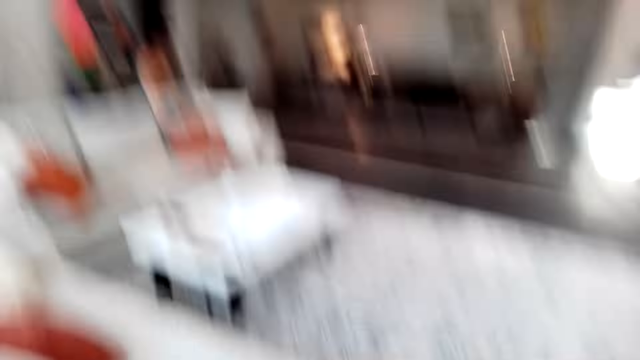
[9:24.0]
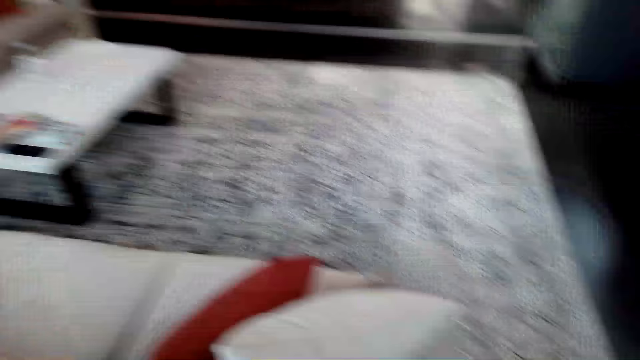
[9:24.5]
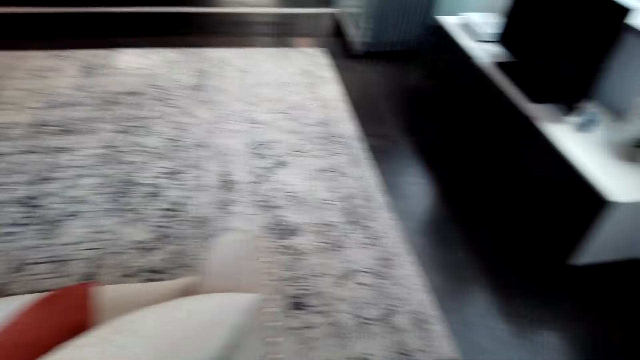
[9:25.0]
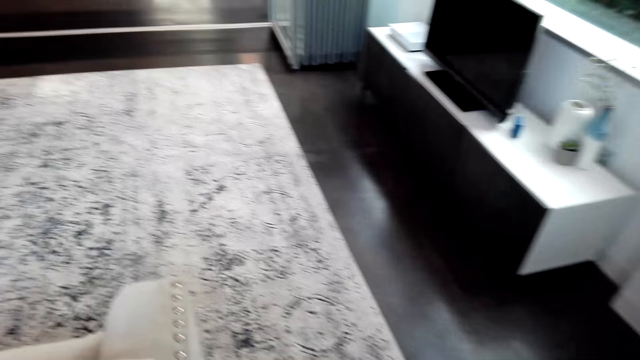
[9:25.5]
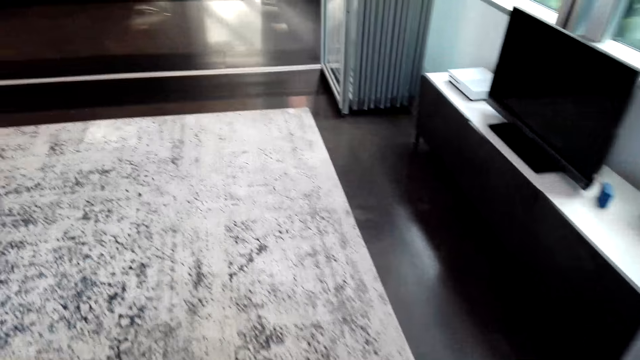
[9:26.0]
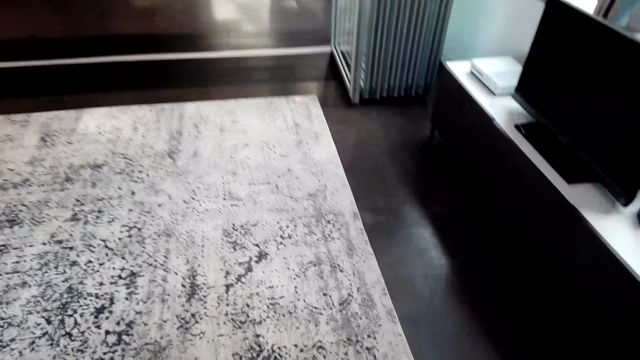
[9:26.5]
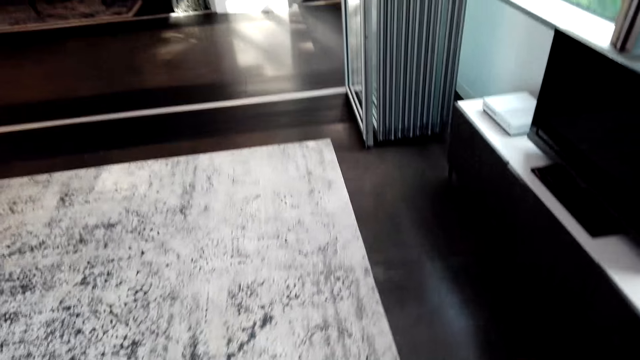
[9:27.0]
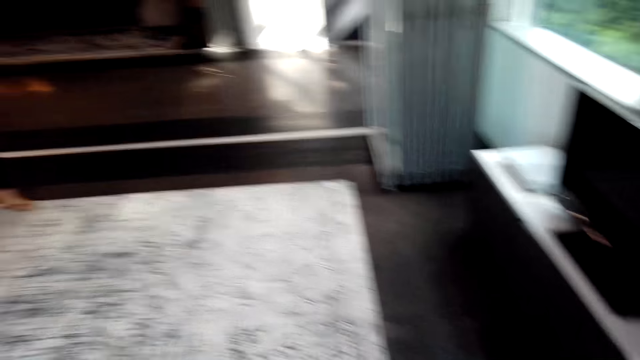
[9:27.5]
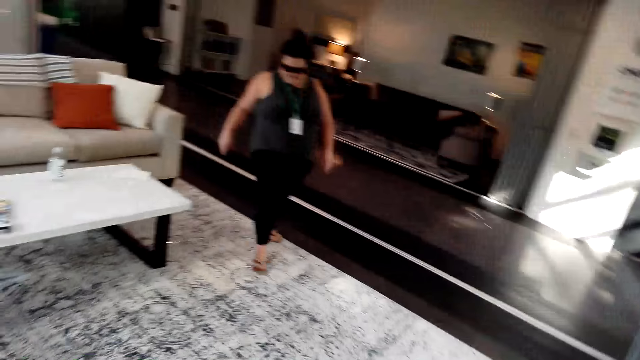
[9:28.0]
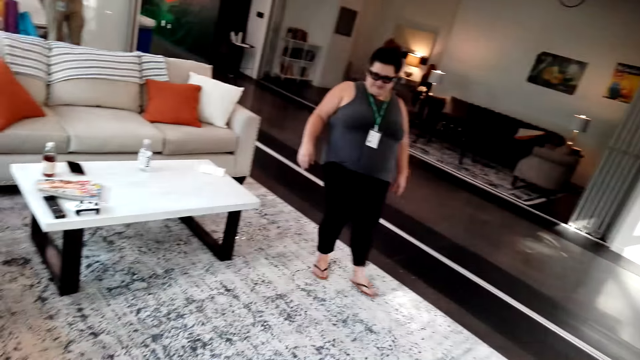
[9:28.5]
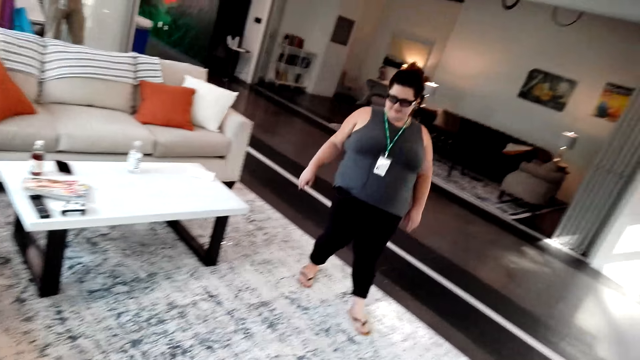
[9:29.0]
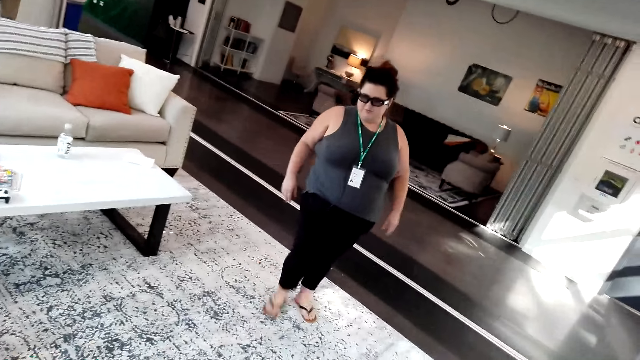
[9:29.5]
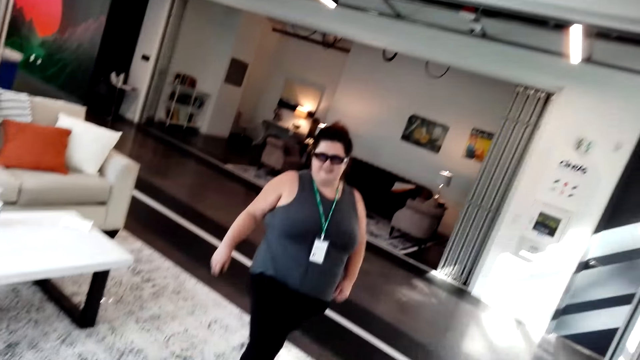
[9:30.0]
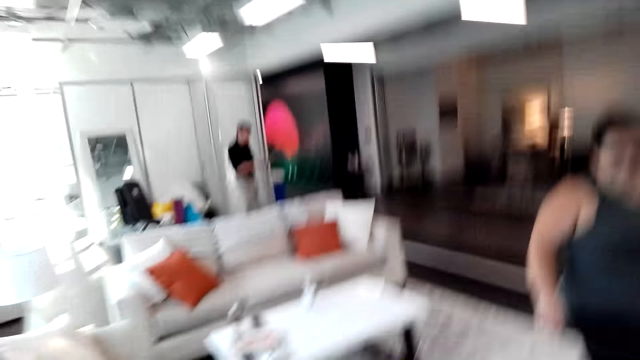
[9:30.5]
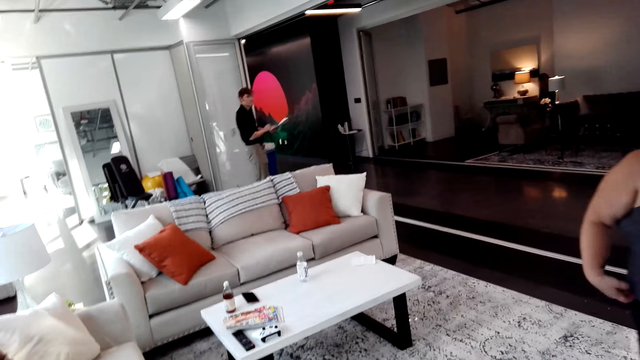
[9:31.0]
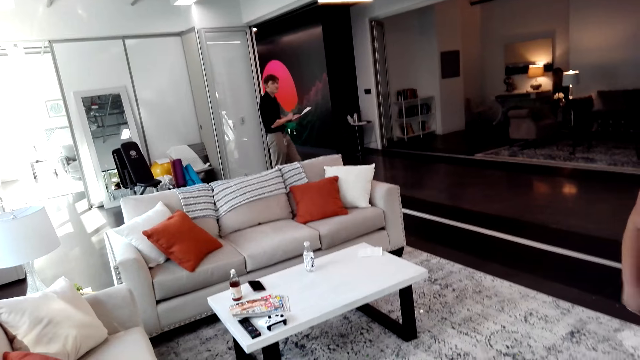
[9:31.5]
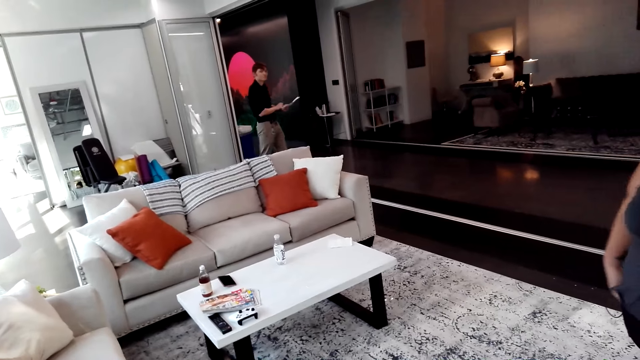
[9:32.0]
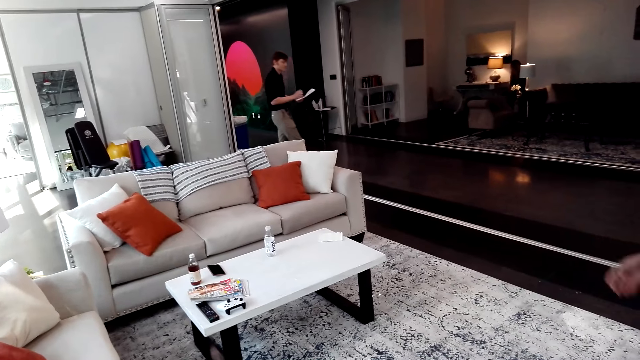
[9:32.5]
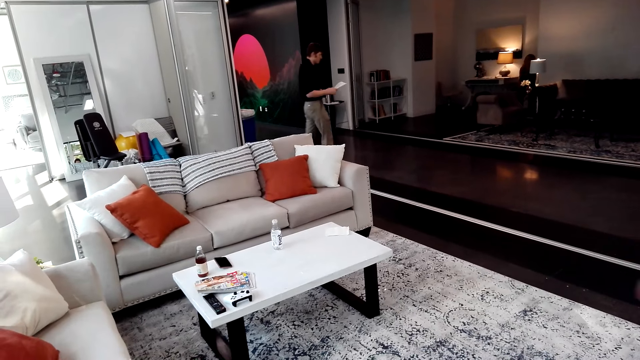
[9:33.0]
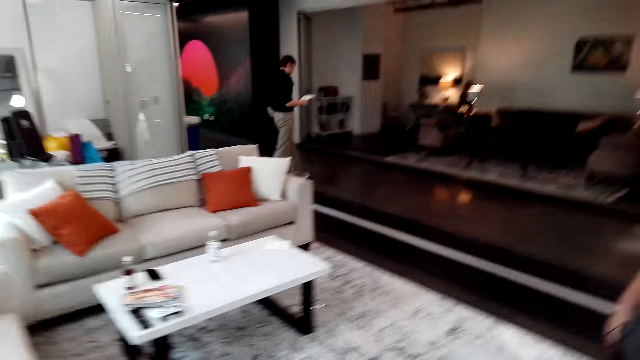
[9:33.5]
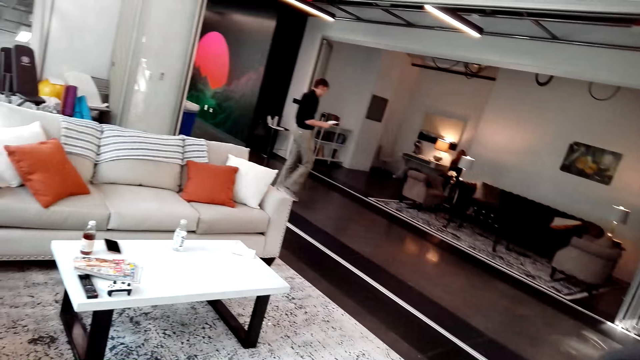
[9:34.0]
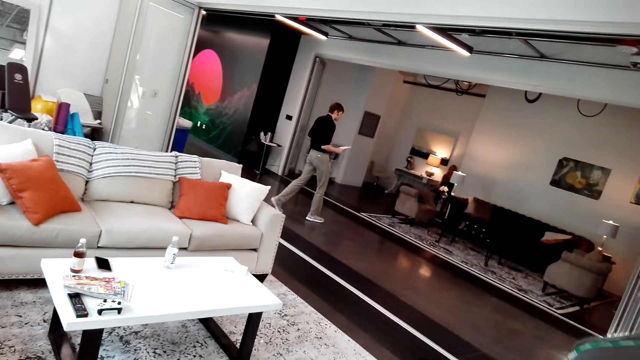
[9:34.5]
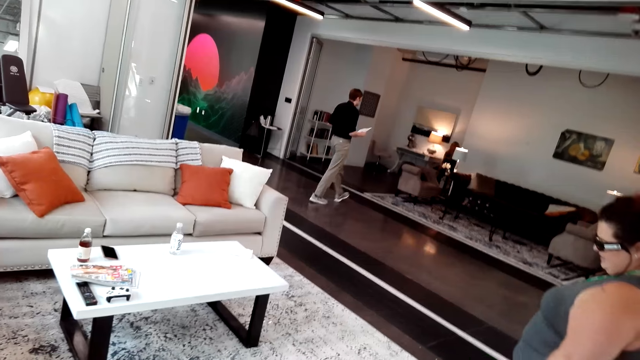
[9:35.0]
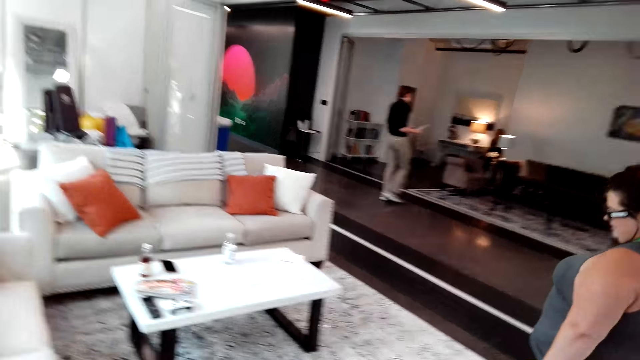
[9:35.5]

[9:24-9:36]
A man enters into the room. A woman walks around in the house. The camera wearer and the woman move around in the dining room. The man walks into the room.

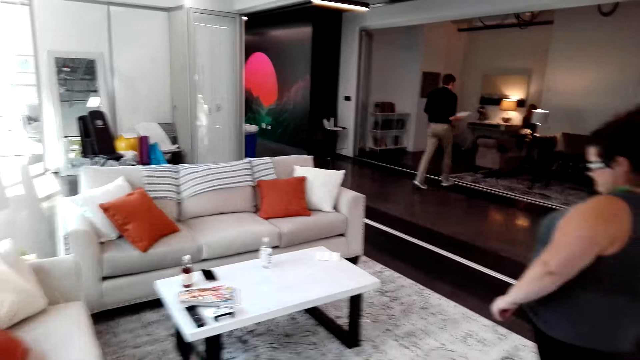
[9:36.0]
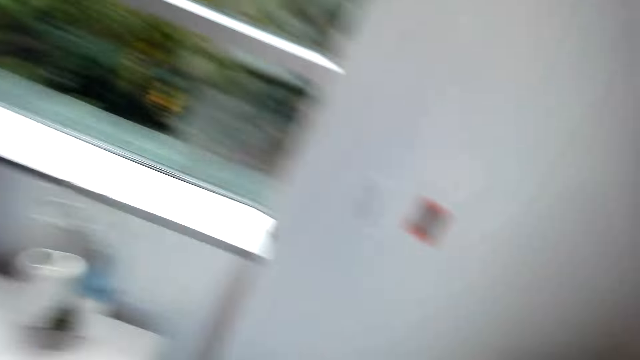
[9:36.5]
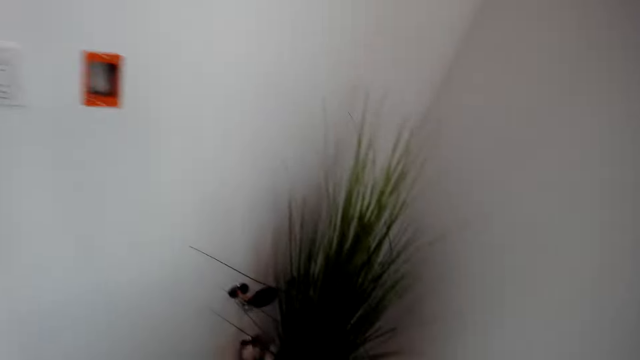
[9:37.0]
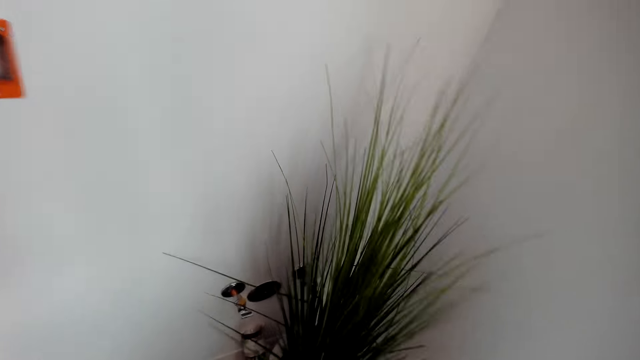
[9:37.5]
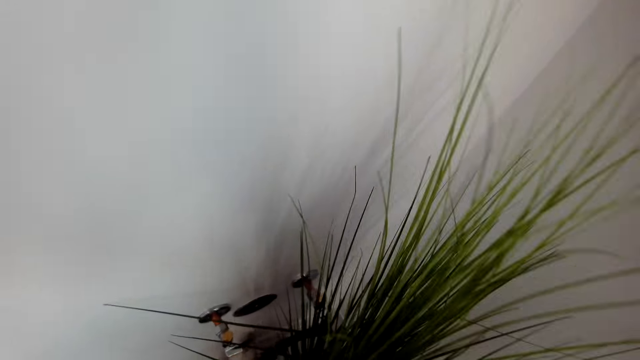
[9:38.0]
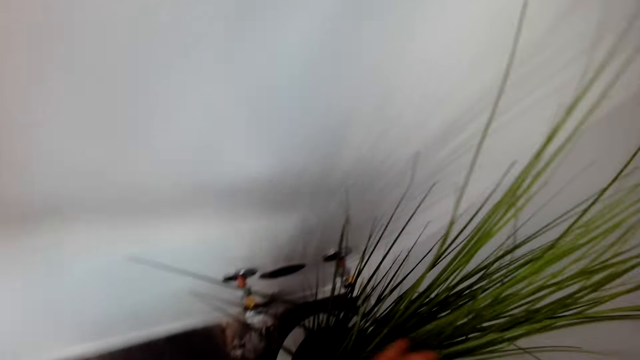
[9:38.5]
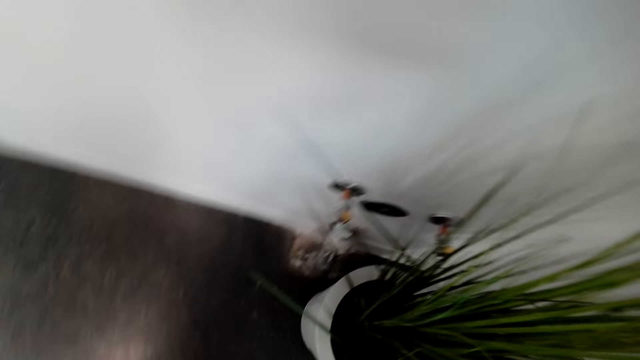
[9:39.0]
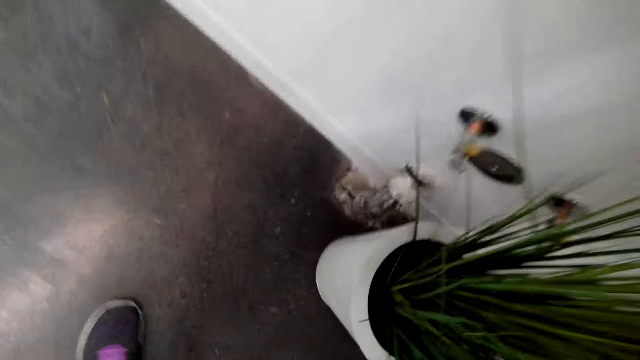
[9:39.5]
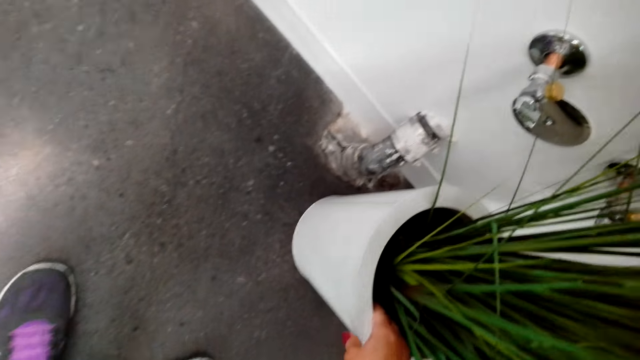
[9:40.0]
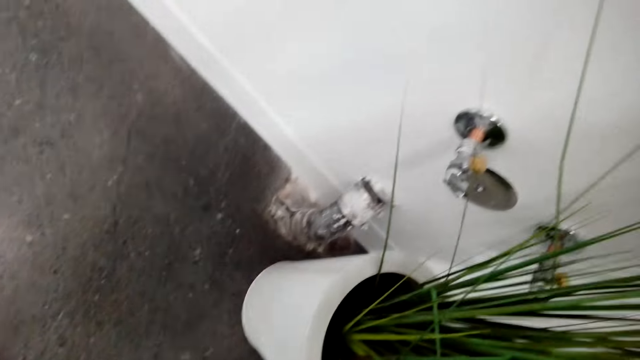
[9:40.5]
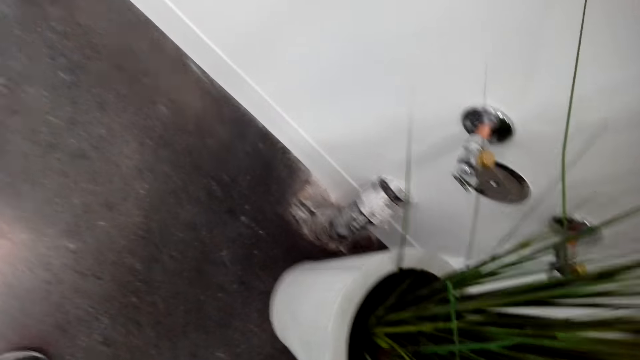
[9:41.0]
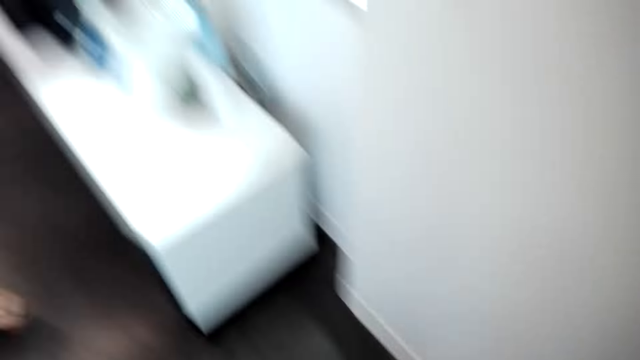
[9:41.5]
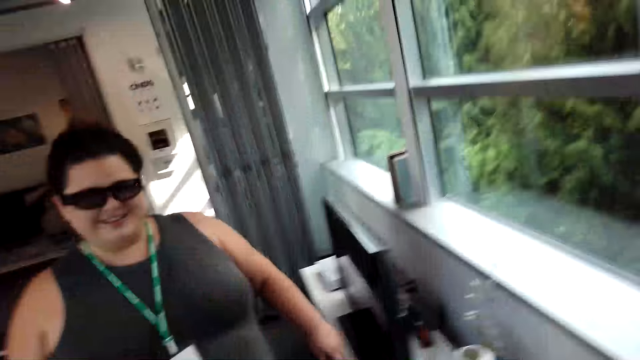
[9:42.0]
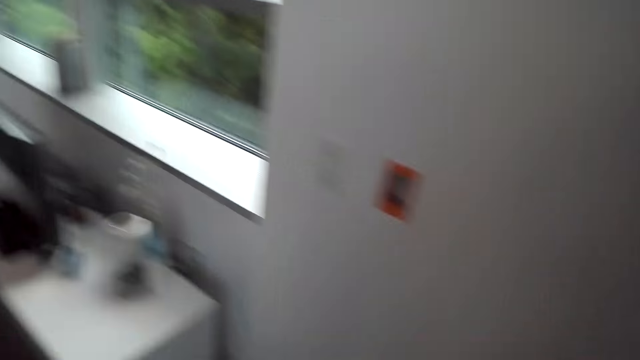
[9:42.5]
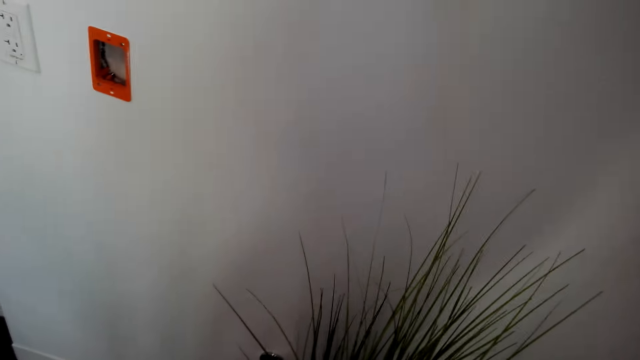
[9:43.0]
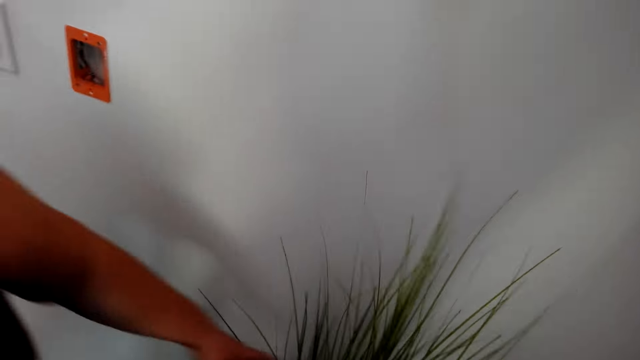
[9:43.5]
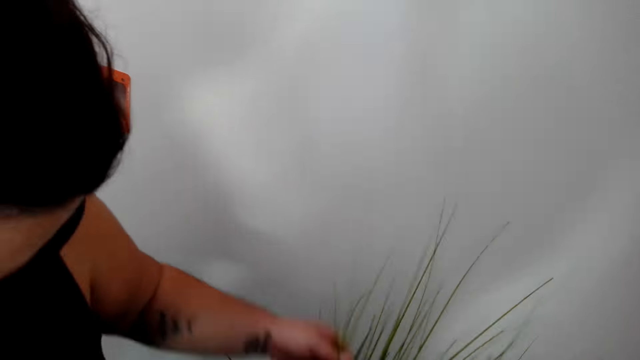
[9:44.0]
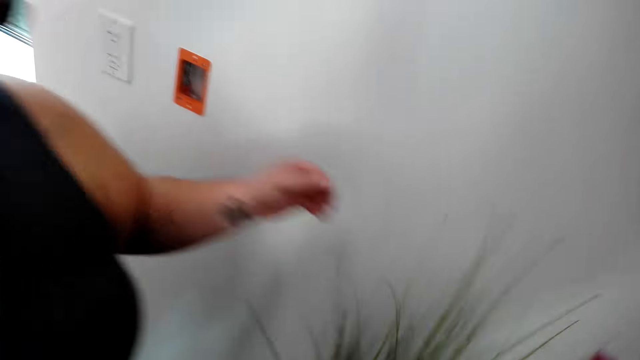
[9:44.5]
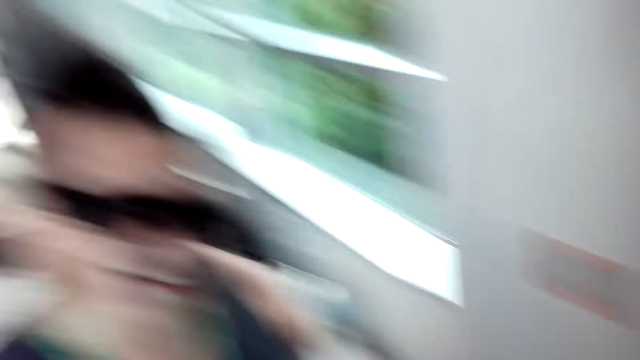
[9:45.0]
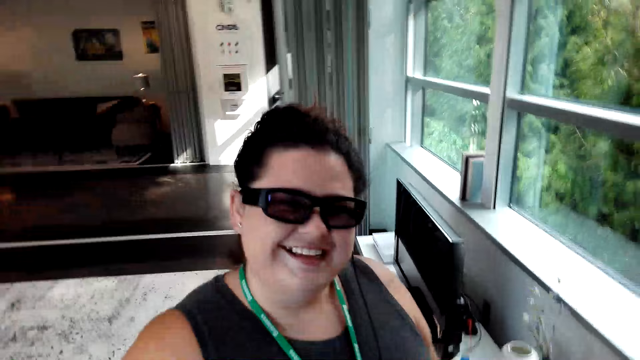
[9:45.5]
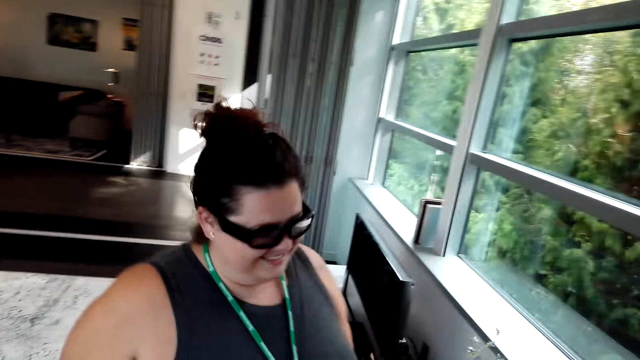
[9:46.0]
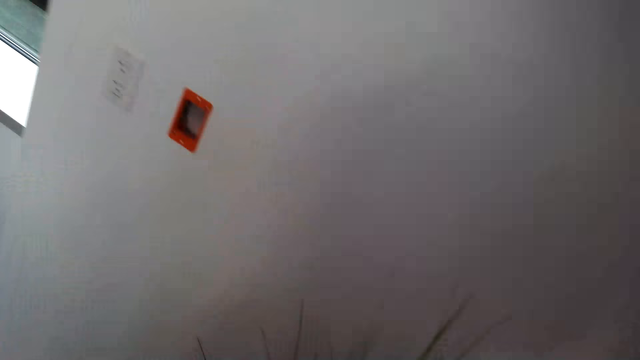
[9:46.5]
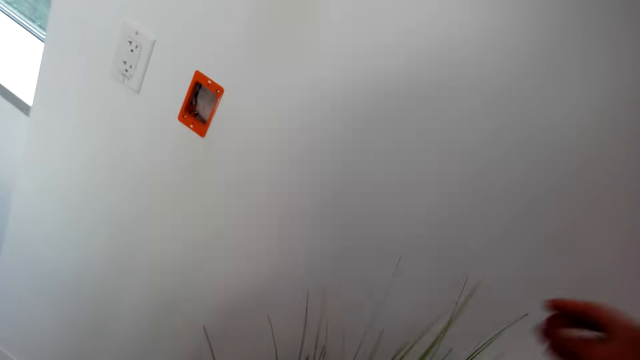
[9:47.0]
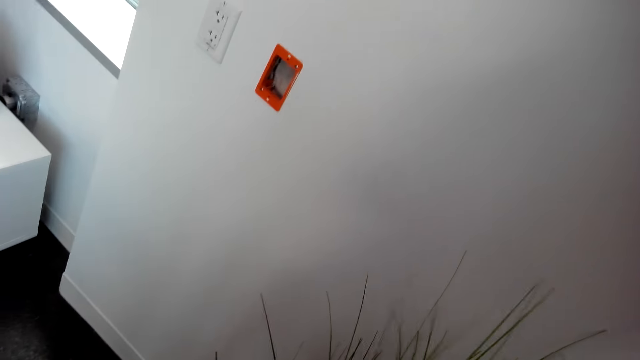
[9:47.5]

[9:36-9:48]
The camera wearer and a woman move around in the dining room. The camera wearer shows a plant to the woman. She converses with the woman. She touches the nipper grass on the pot. The woman touches the plant. The camera wearer removes her hand from the nipper grass. She converses with the woman. The woman touches the nipper grass on the pot.
